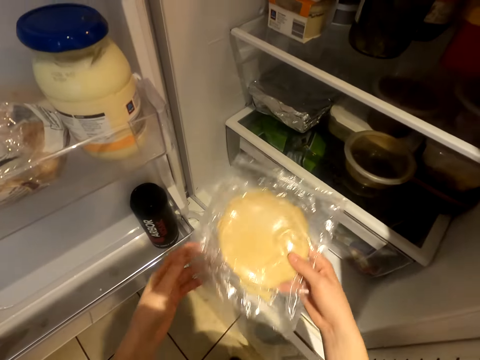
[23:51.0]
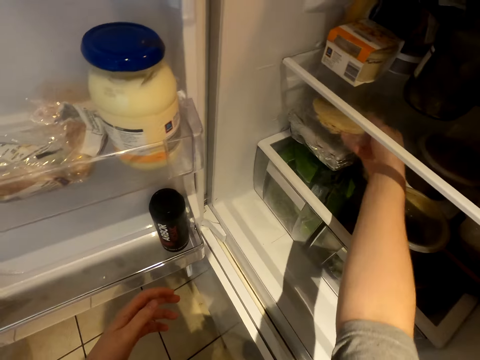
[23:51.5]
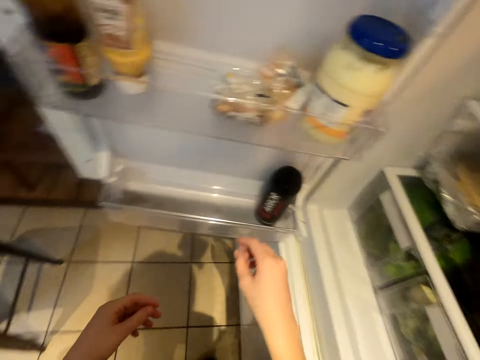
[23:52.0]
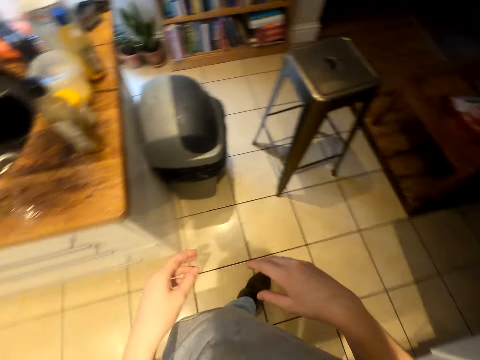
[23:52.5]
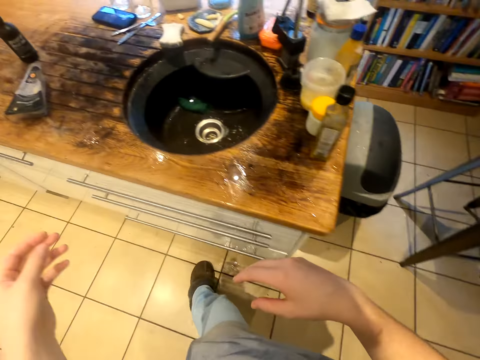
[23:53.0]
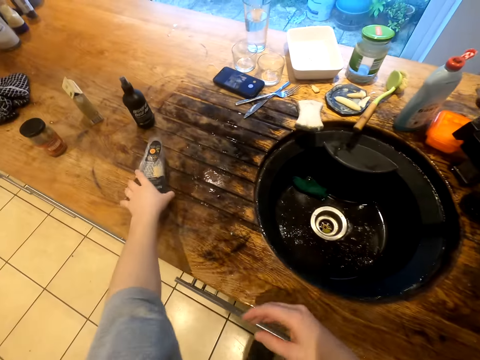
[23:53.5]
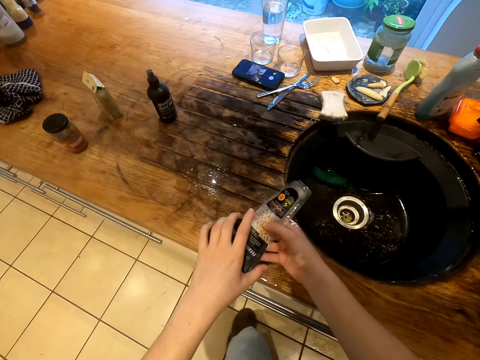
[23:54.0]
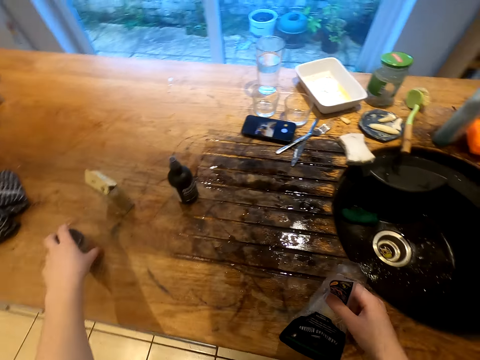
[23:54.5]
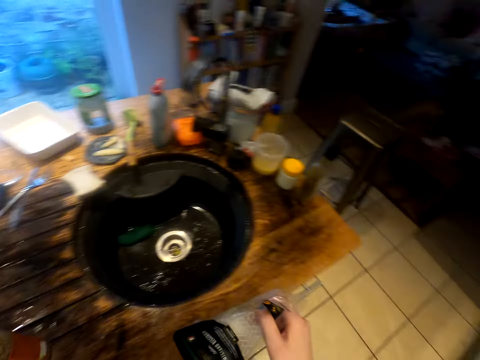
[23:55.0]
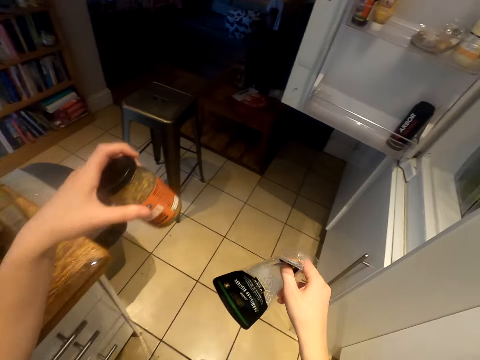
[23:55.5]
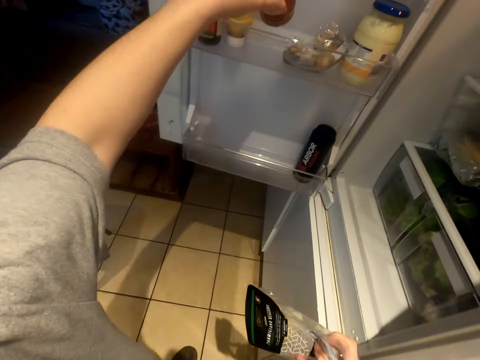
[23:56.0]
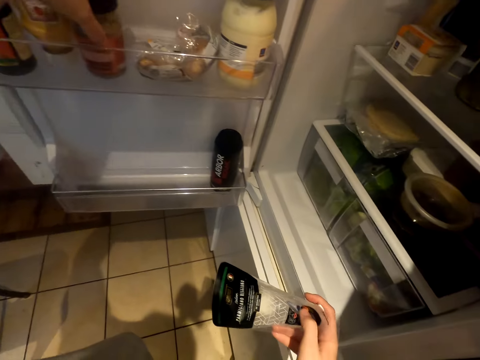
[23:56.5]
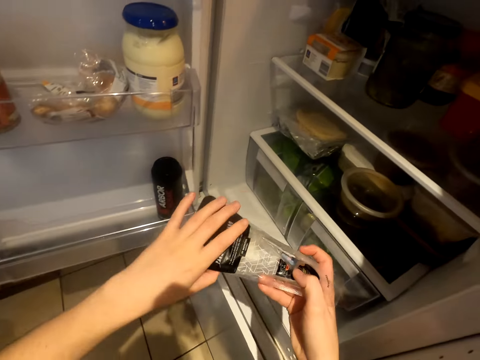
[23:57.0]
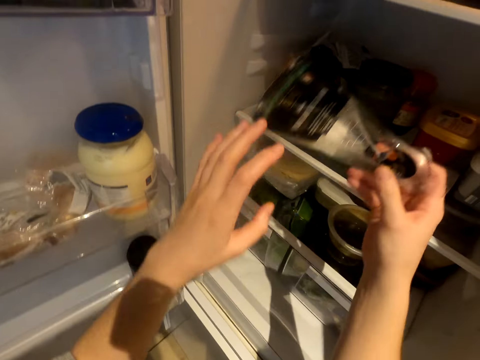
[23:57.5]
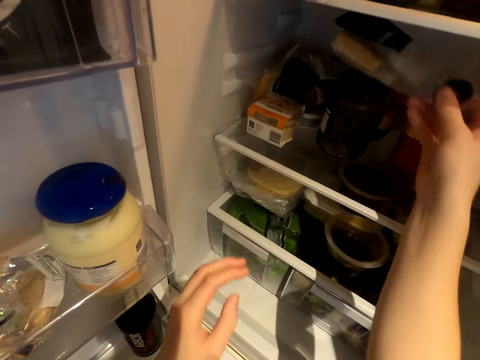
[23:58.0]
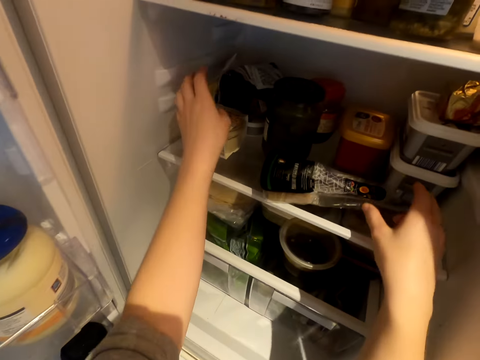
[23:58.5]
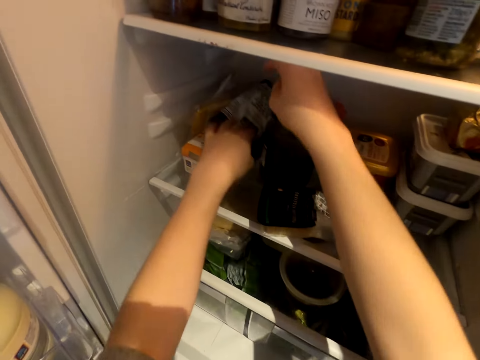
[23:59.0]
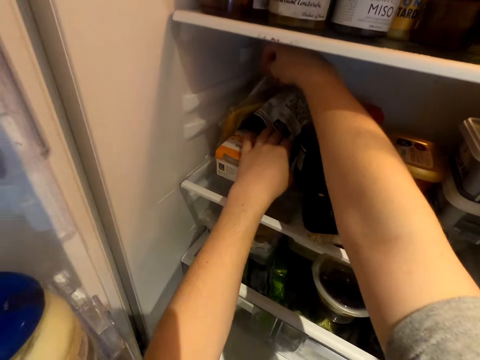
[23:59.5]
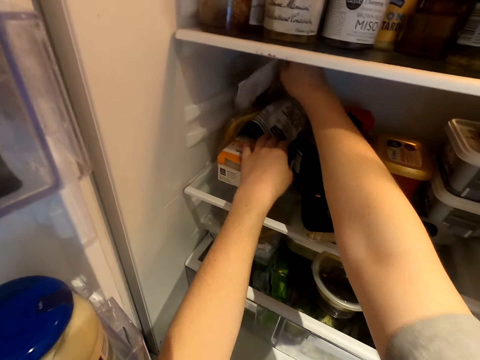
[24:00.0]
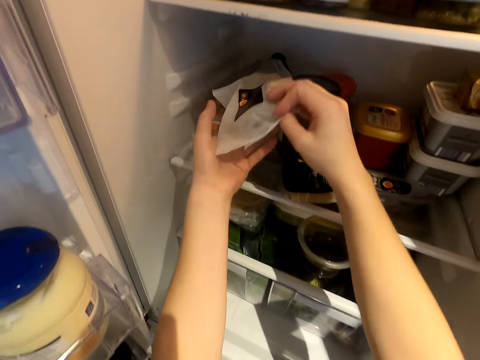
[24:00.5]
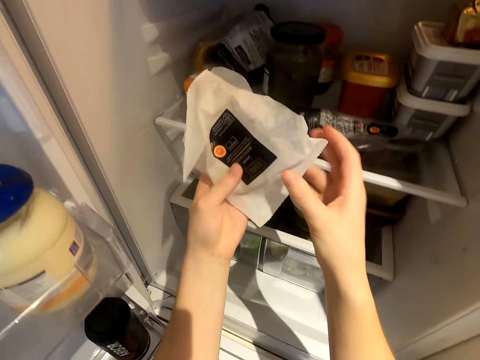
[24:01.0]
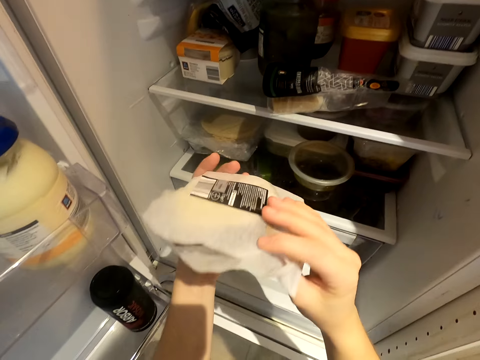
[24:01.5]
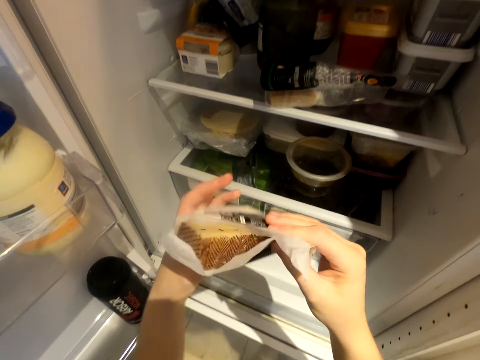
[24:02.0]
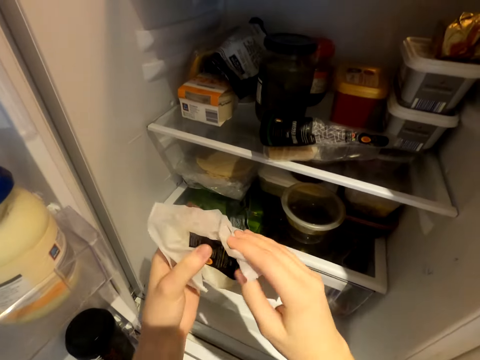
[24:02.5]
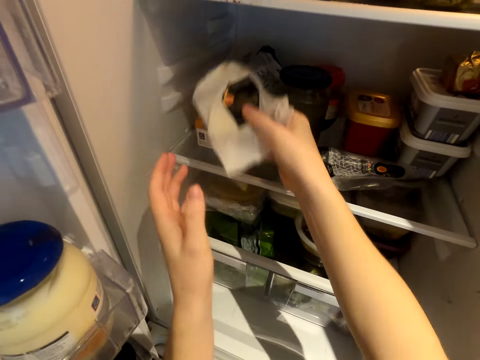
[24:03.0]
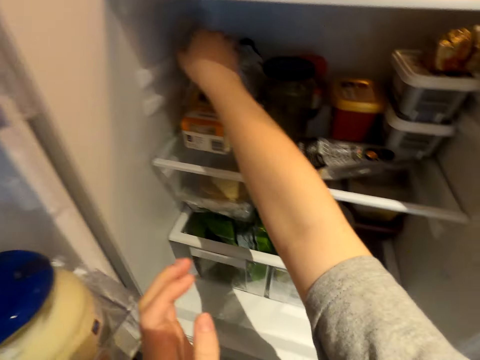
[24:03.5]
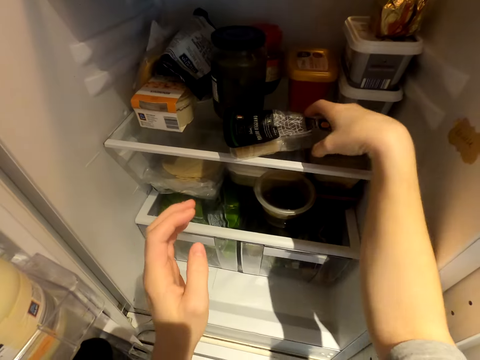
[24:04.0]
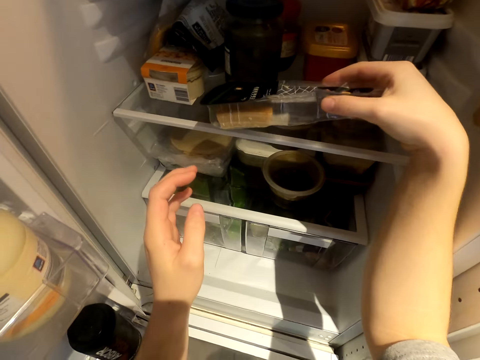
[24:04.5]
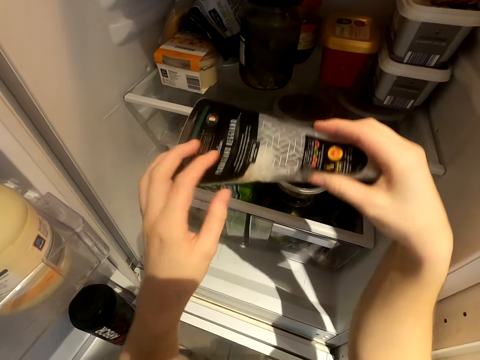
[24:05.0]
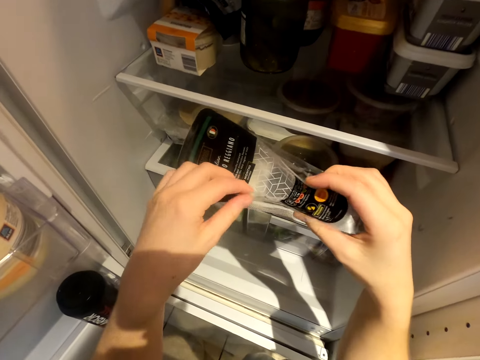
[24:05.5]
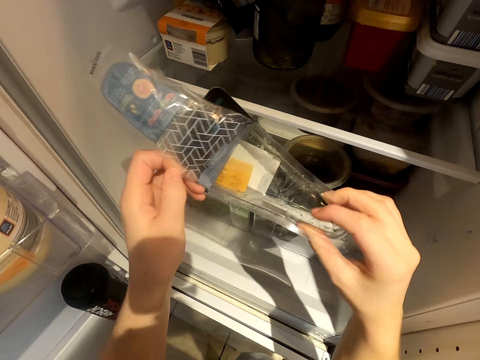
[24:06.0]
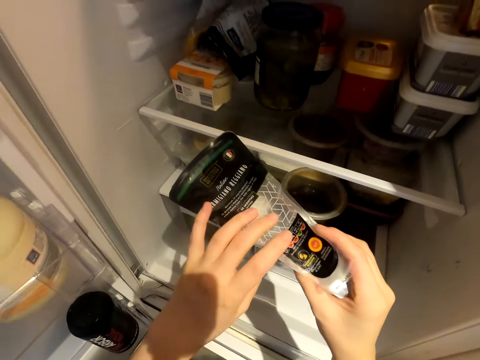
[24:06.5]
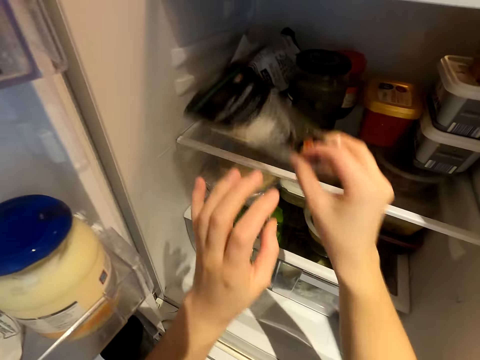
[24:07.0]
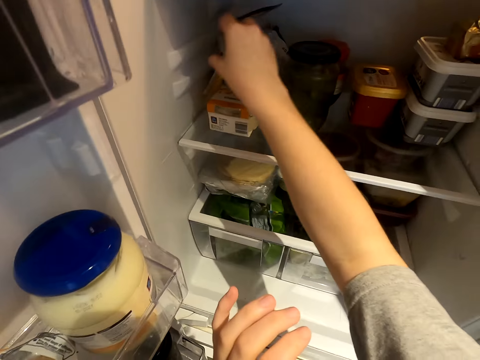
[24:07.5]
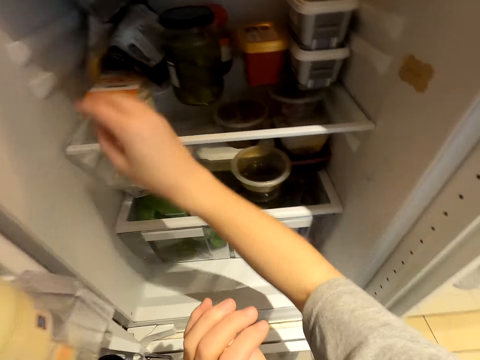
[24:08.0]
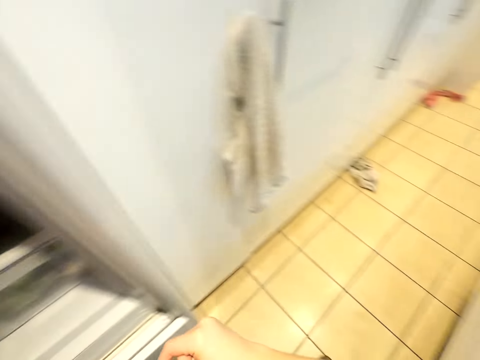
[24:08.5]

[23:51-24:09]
The camera wearer puts wrapped baked flour in the fridge. They walk. They pick up a parmigiano reggiano. They pick up a tin of something. They walk across the kitchen. They put the tin in the guard rail in the fridge. They put the parmigiano reggiano in the fridge. They pick up a packet from the fridge. They look at the packet. They put the packet in the fridge. They pick up the parmigiano reggiano. They open the parmigiano reggiano. They put the parmigiano reggiano in the fridge.

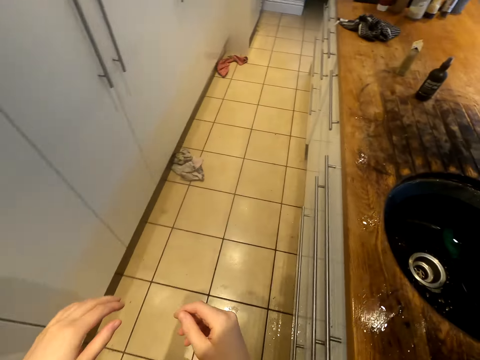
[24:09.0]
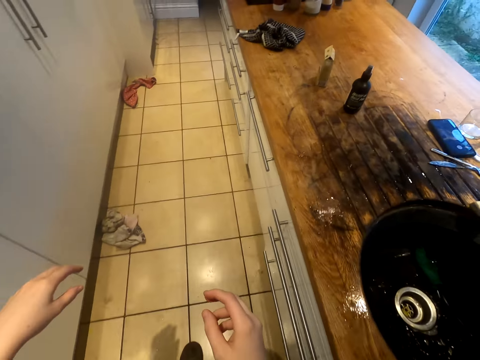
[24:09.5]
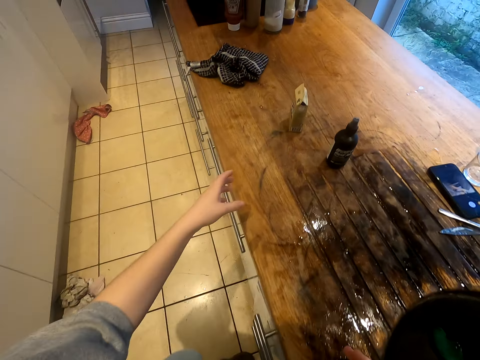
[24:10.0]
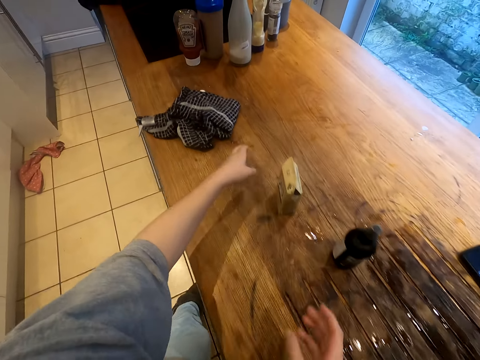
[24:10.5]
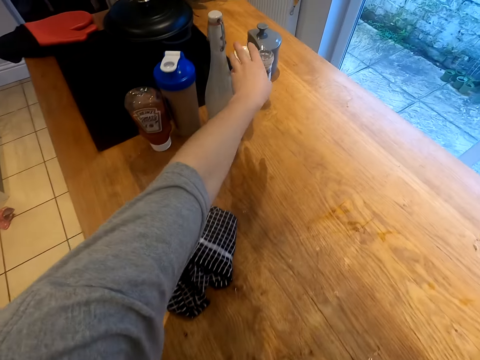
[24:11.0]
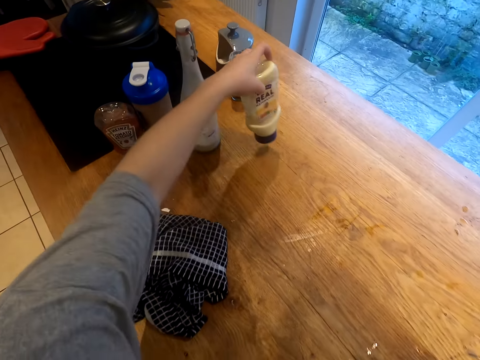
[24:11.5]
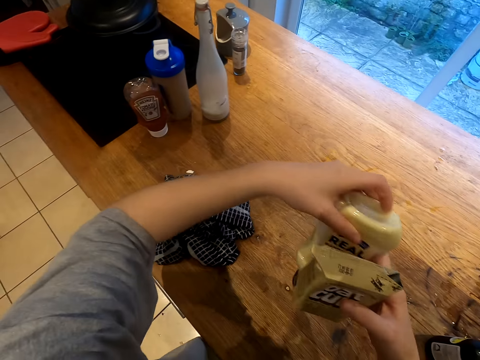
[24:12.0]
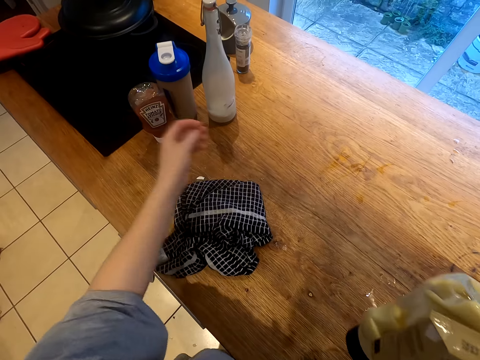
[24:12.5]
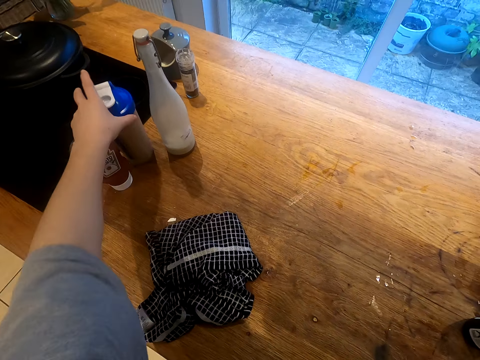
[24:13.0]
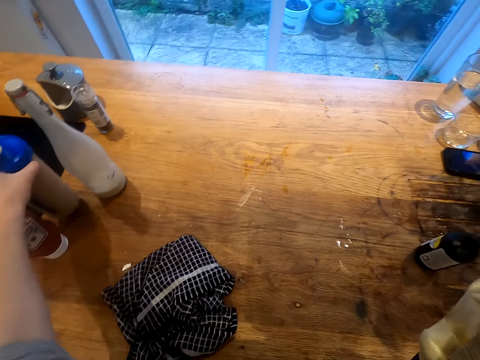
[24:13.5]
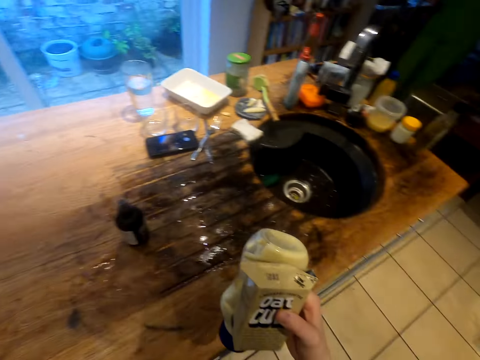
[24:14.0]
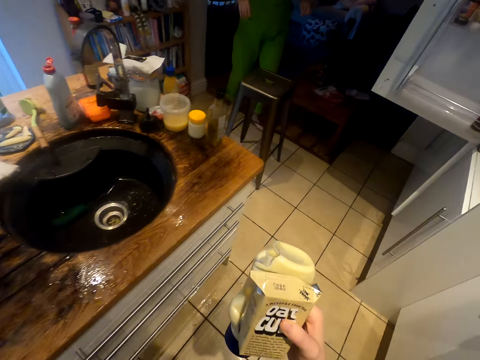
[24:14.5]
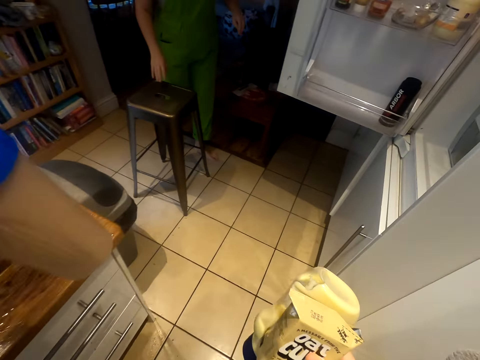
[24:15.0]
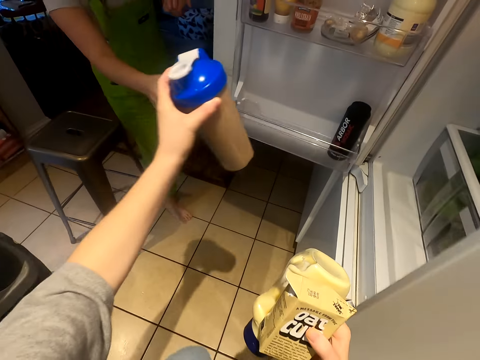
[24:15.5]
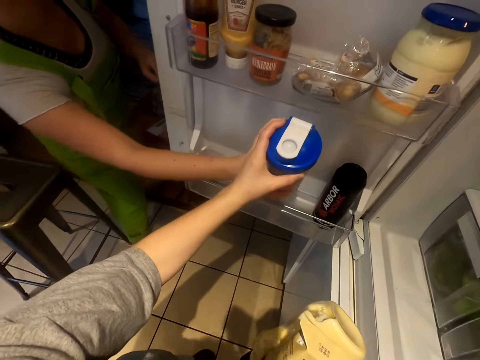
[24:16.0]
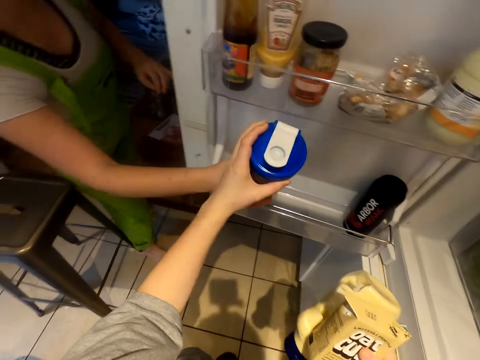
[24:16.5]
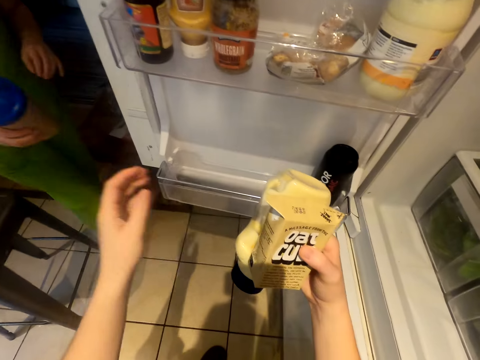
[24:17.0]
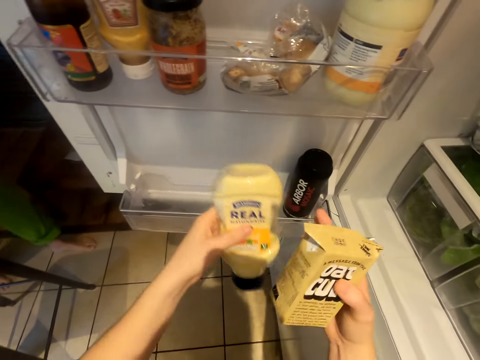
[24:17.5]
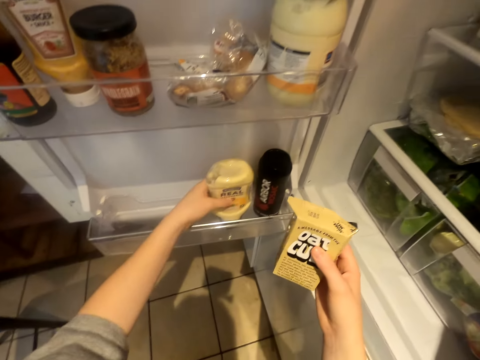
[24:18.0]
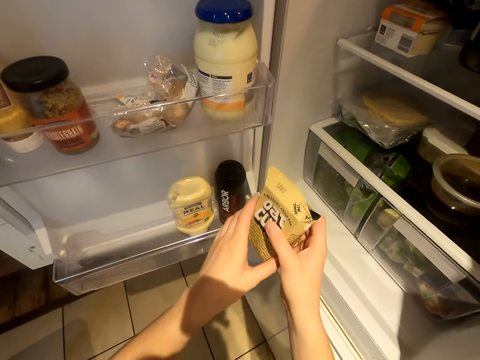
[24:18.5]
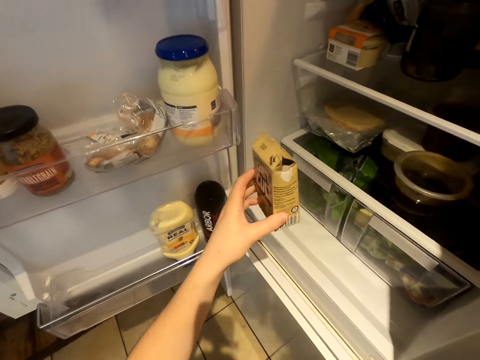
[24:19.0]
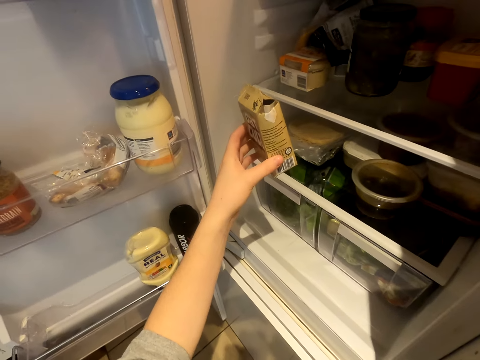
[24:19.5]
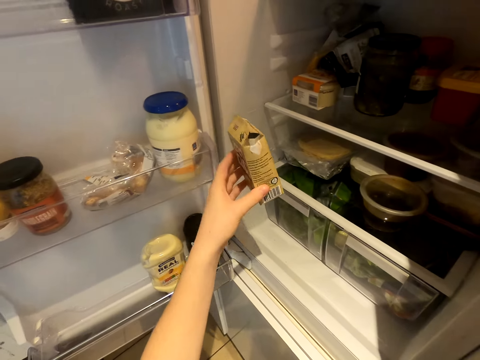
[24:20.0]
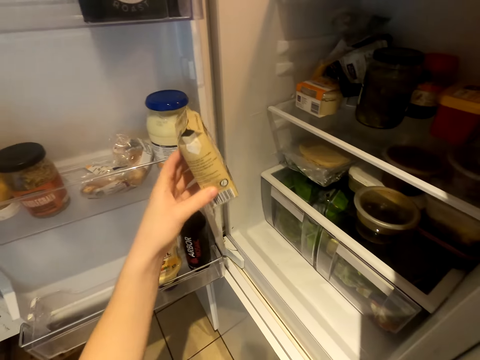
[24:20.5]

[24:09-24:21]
The camera wearer walks across the kitchen. They pick up a bottle of real mayonnaise and pick up a box of oat cult. They pick up a bottle of something. They walk across the kitchen. A woman walks across the kitchen. The woman takes the bottle of something from the camera wearer. The camera wearer puts the bottle of real mayonnaise in the fridge. The woman talks with the camera wearer.
